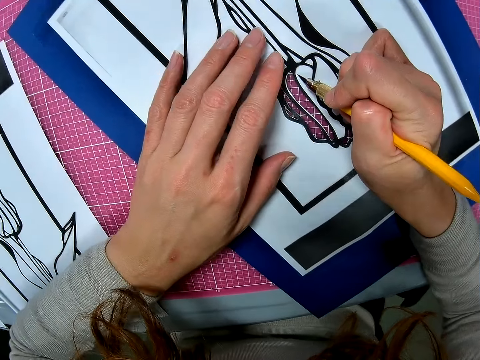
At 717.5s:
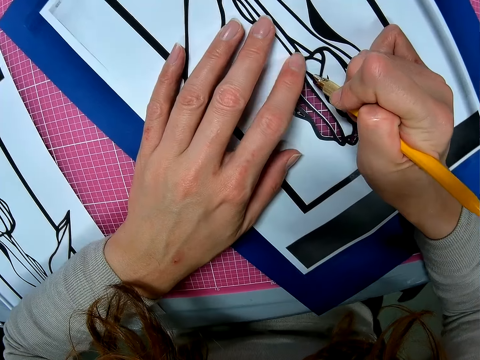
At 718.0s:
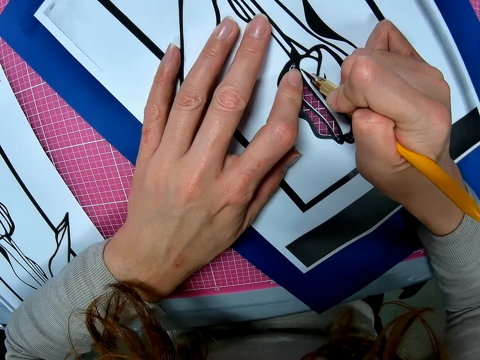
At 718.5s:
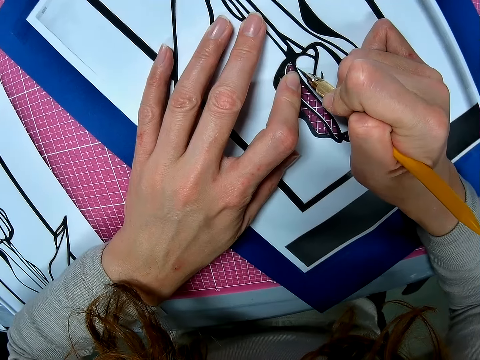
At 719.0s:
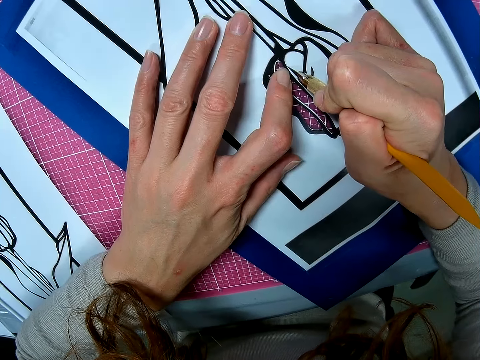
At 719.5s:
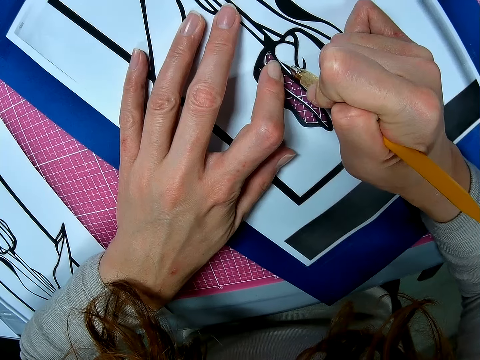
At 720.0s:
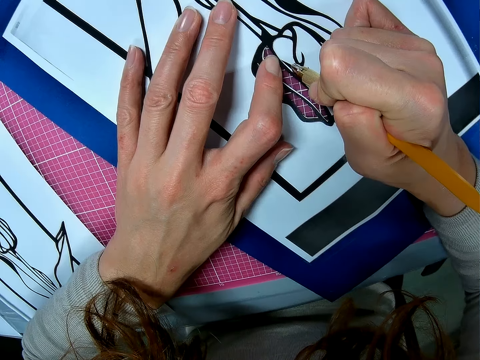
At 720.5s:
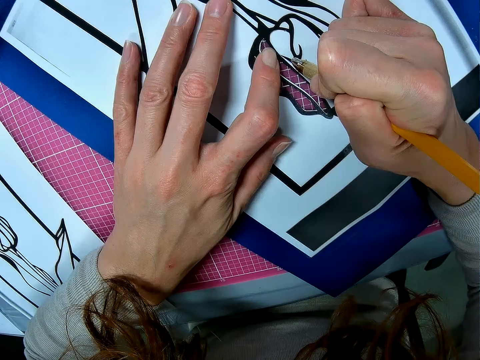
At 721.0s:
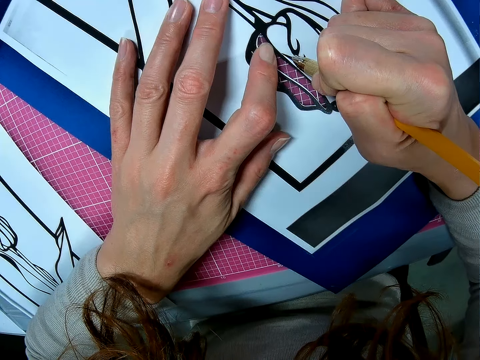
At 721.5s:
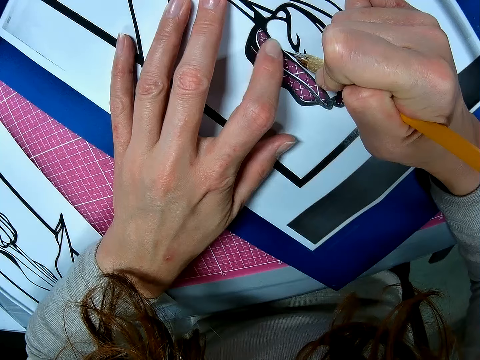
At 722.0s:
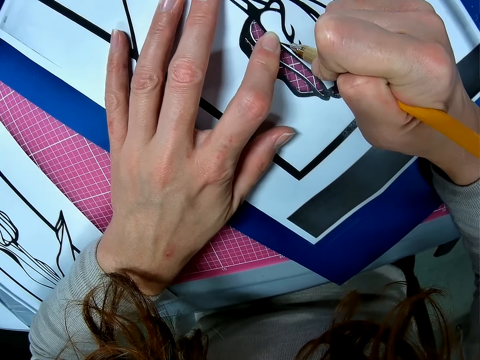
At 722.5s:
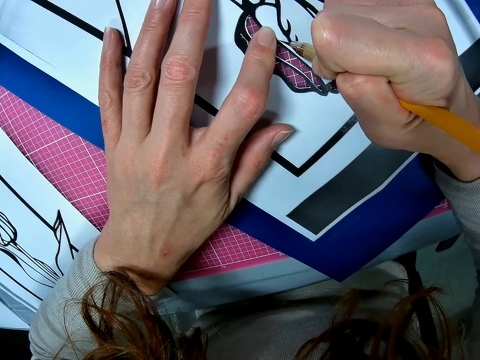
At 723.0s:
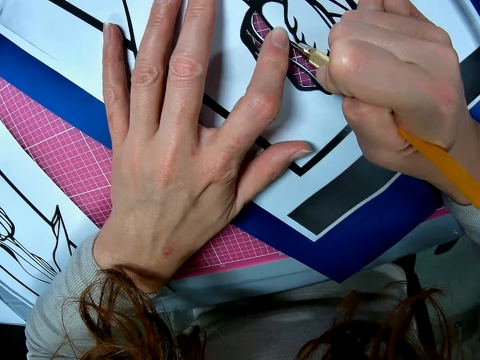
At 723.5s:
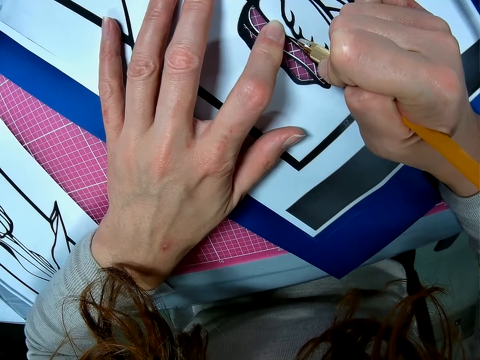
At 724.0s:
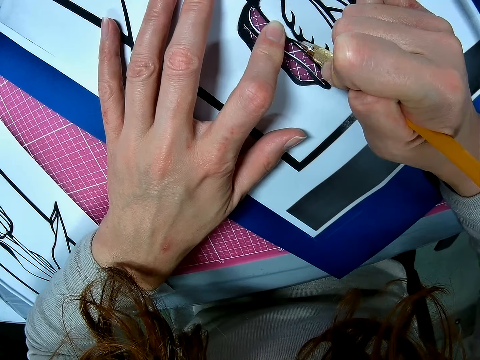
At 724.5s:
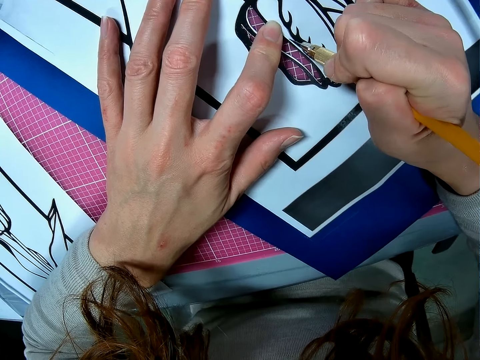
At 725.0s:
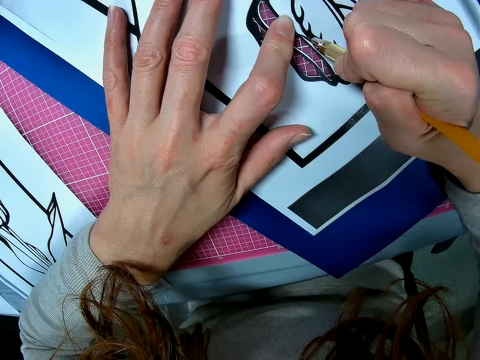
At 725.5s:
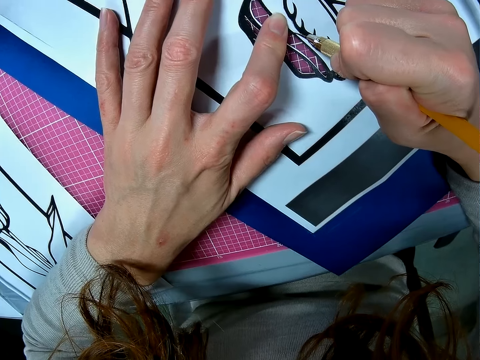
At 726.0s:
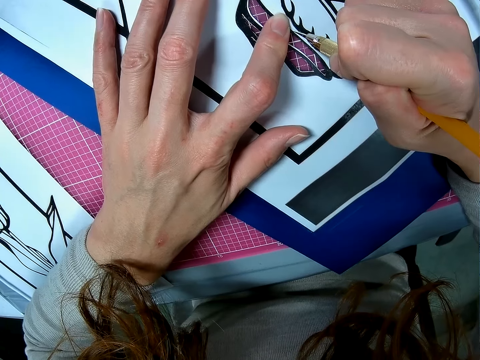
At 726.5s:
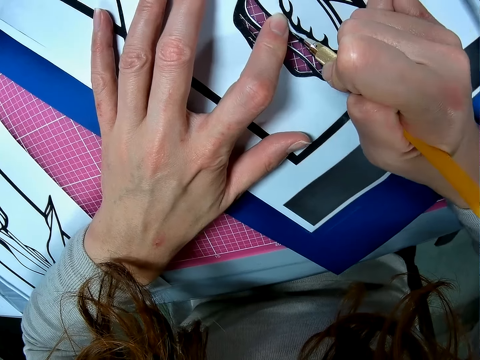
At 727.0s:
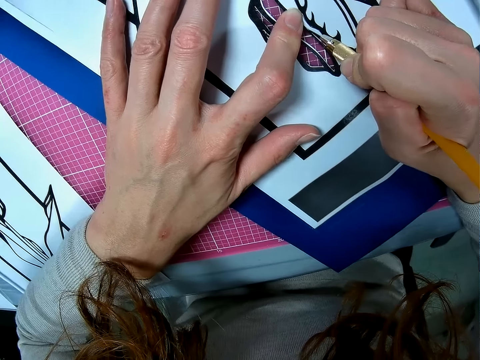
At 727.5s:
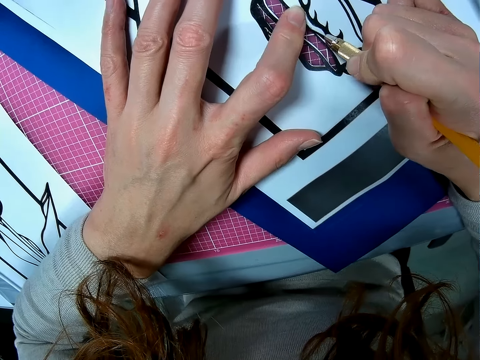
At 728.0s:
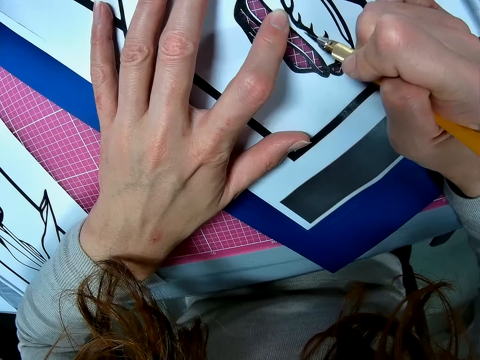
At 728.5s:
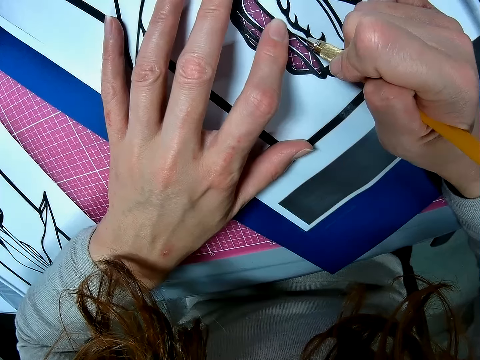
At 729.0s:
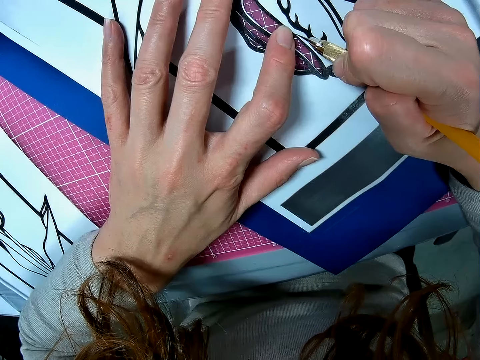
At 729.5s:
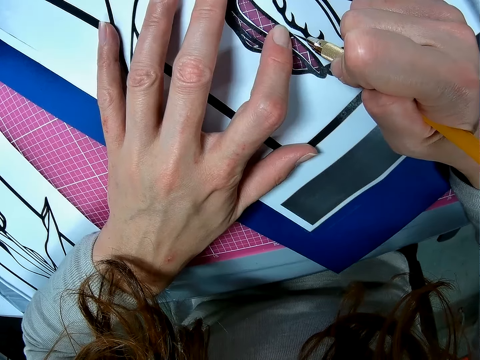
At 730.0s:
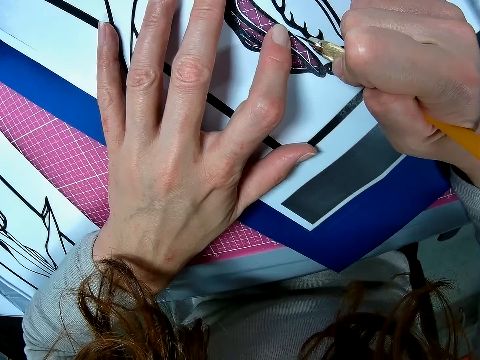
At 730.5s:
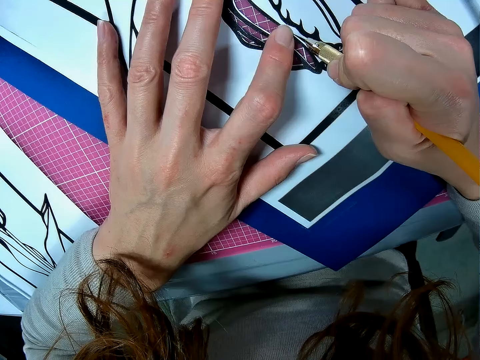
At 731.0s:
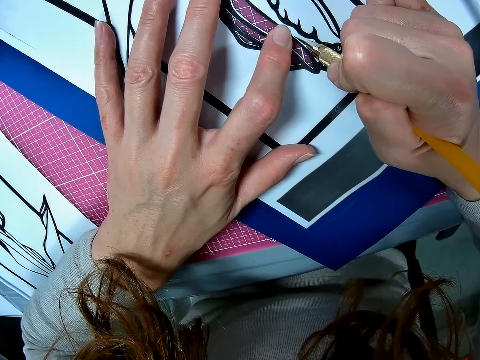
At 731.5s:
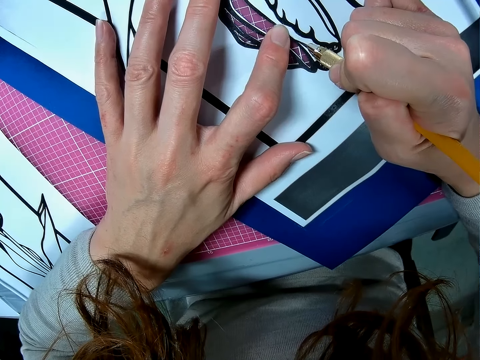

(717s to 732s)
The camera wearer continues cutting the paper with the scalpel.

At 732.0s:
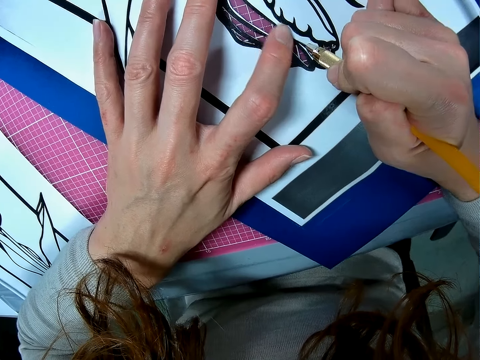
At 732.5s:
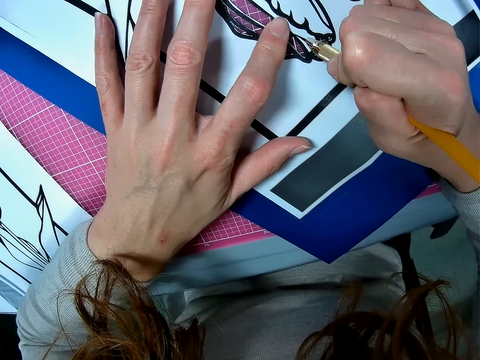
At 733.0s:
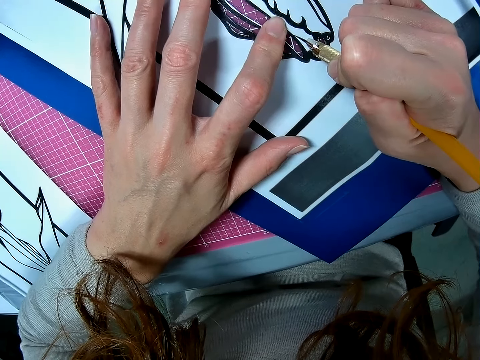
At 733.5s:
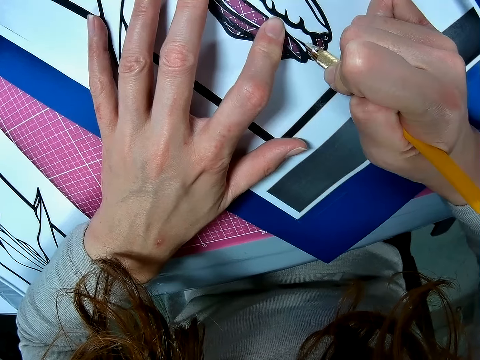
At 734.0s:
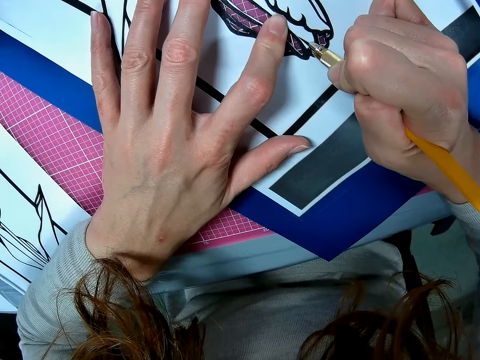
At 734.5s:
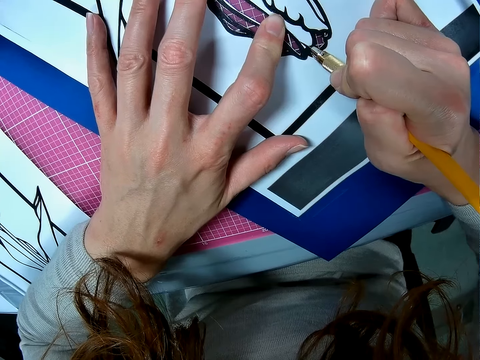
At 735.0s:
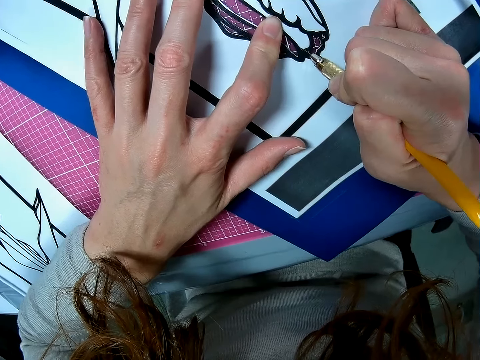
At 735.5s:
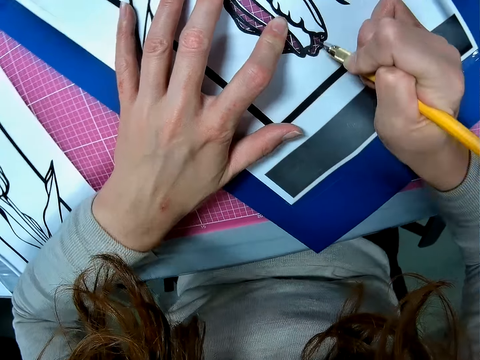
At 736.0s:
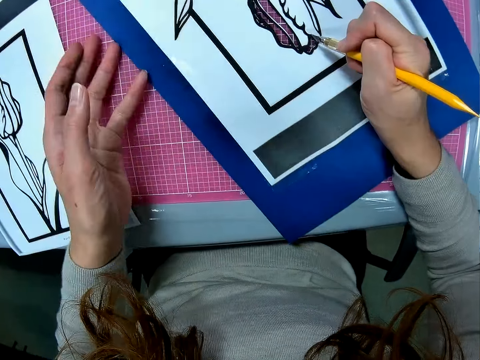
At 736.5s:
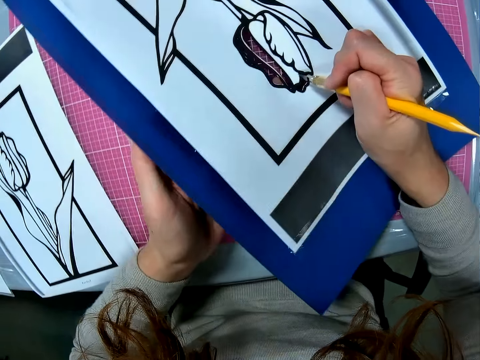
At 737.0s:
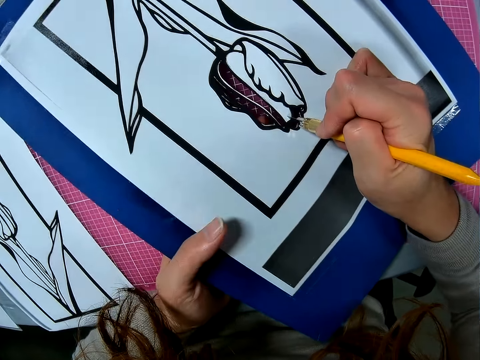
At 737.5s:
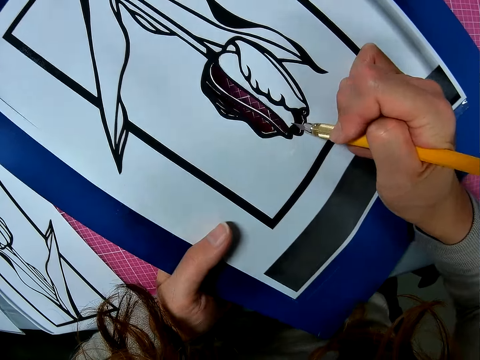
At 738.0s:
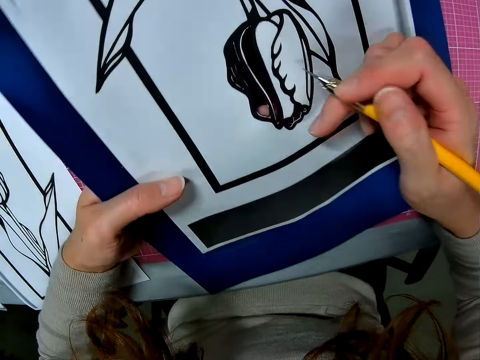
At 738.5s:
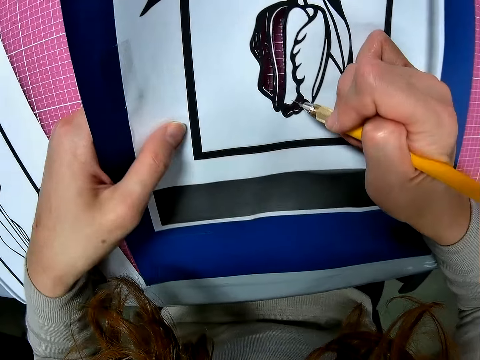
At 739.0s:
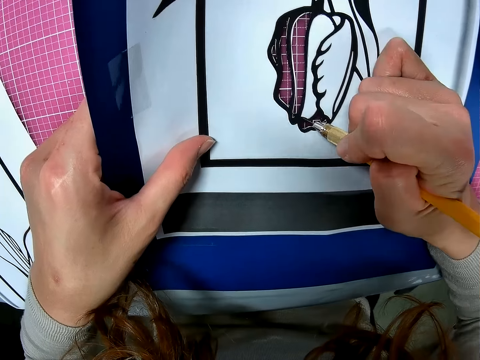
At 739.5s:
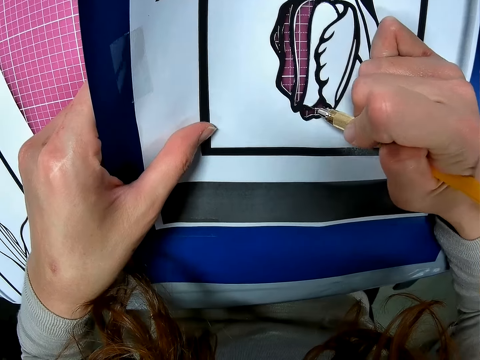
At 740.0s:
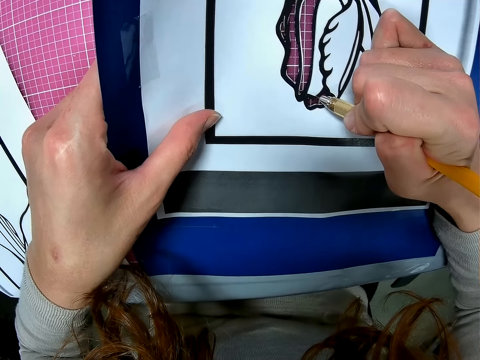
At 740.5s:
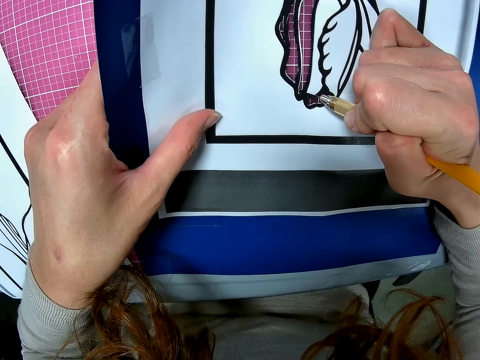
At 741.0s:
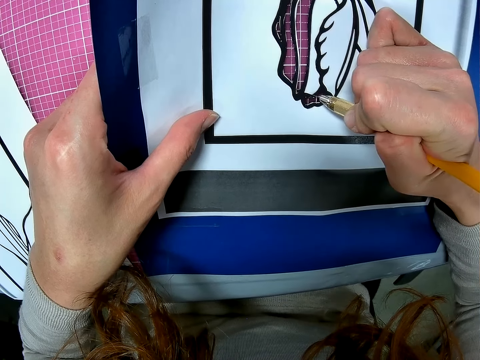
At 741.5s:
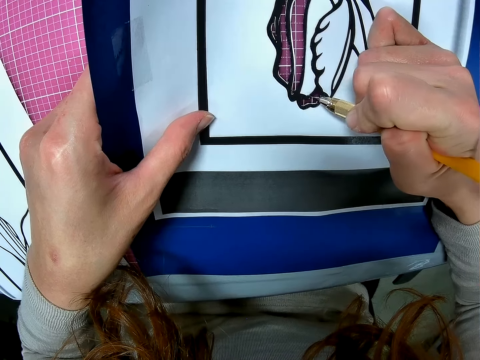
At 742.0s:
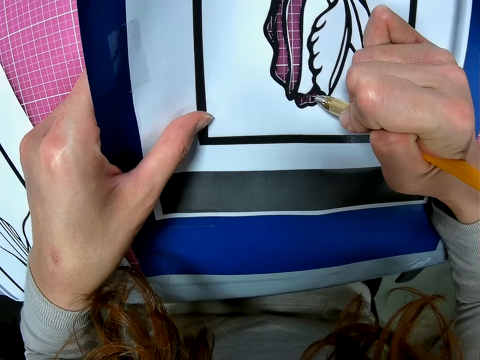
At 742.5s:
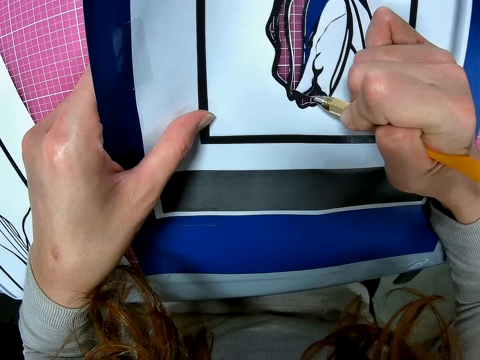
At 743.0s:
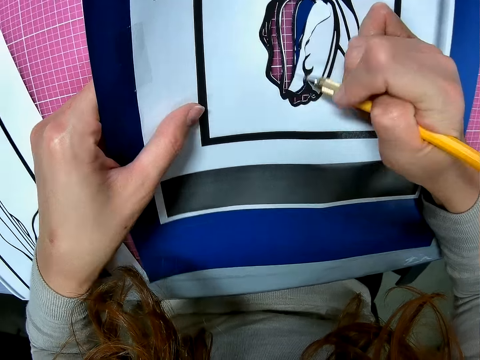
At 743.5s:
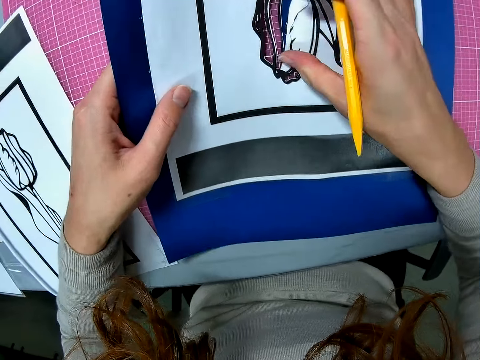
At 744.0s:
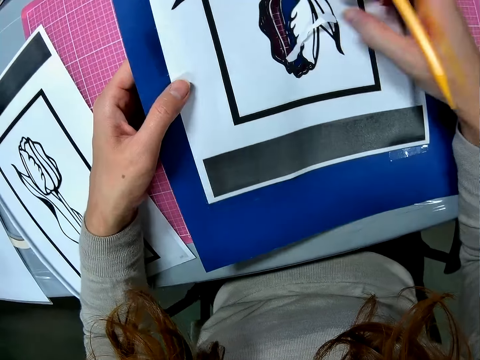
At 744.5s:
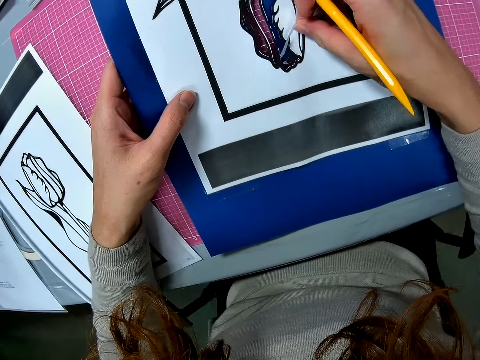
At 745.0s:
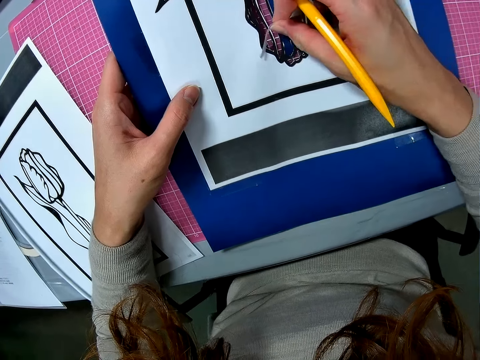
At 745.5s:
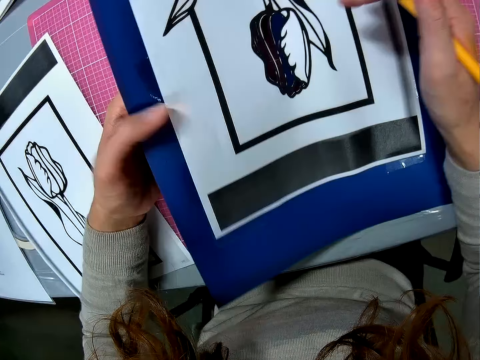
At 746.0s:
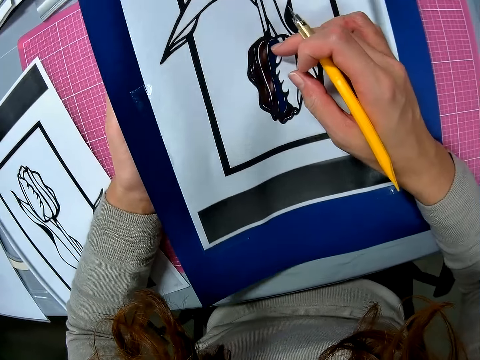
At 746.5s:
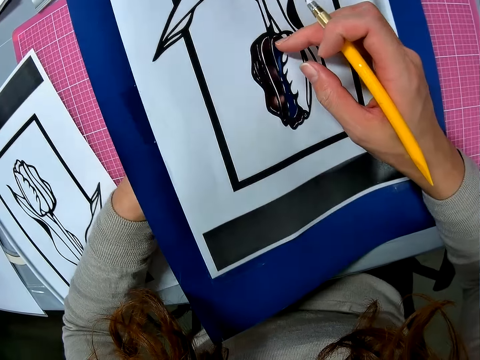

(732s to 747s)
The camera wearer lifts the paper. She adjusts the paper on the table and turns the paper. She cuts the drawing with a pen knife. She removes the pieces of paper with her hand.
